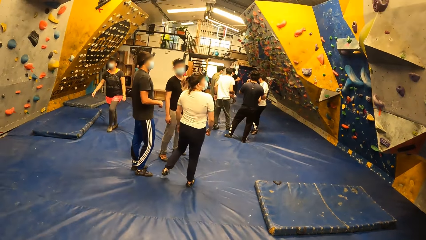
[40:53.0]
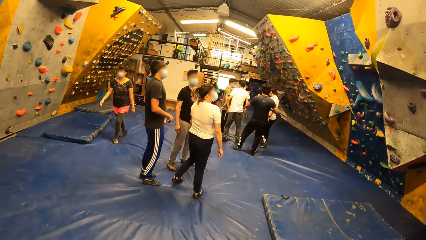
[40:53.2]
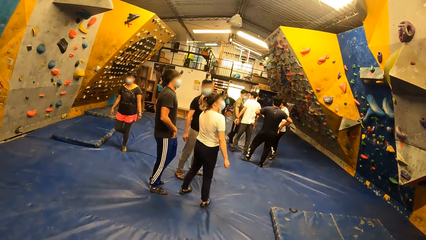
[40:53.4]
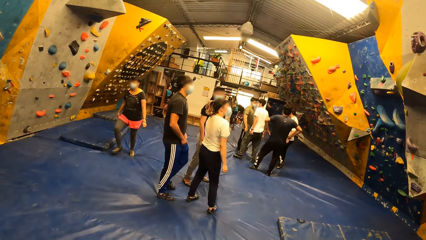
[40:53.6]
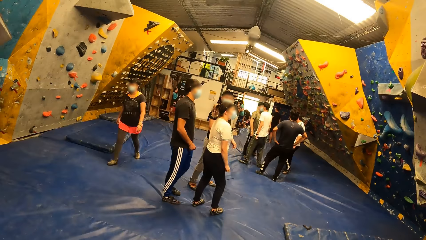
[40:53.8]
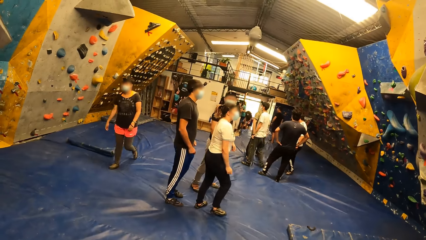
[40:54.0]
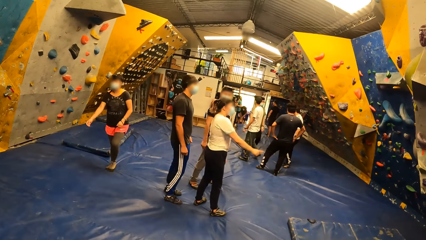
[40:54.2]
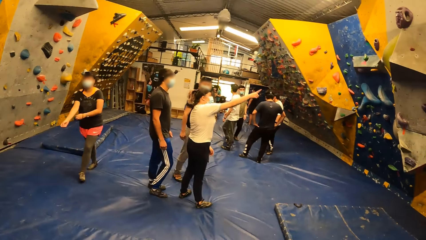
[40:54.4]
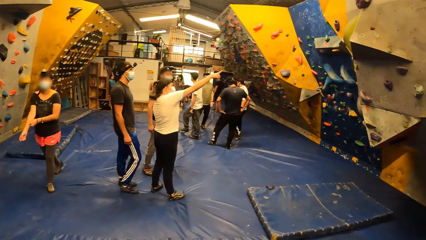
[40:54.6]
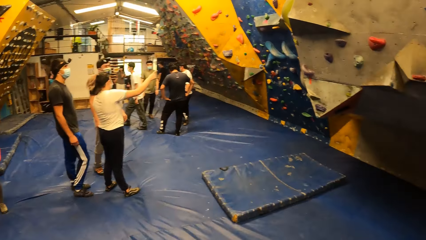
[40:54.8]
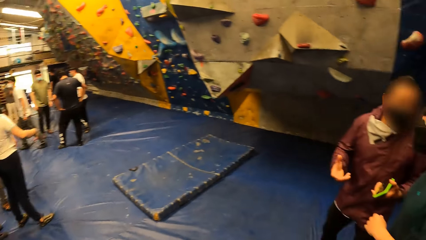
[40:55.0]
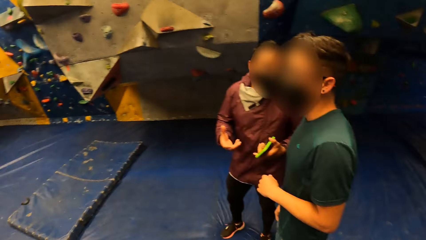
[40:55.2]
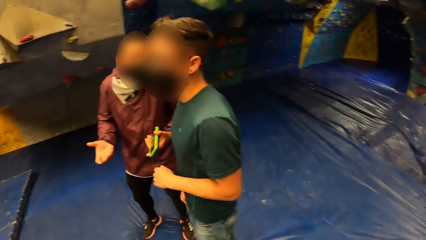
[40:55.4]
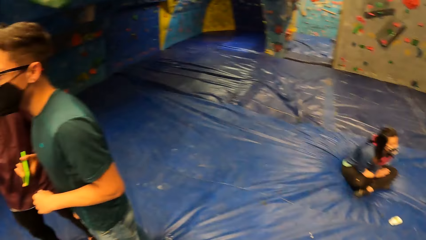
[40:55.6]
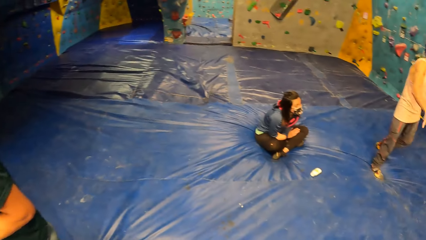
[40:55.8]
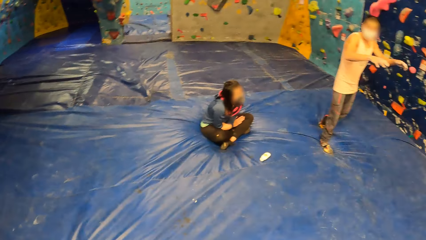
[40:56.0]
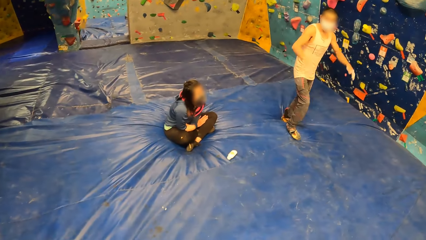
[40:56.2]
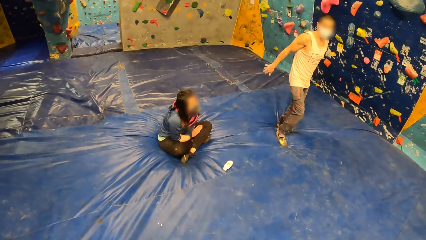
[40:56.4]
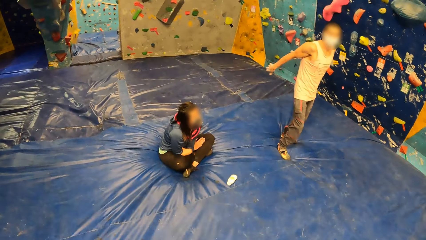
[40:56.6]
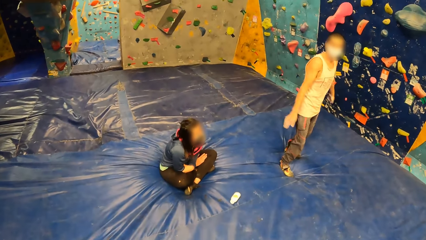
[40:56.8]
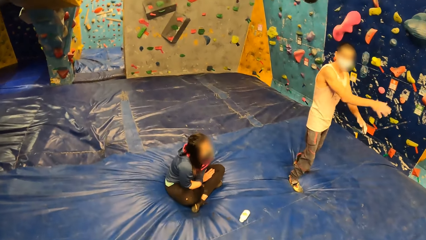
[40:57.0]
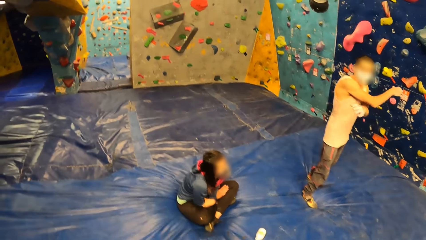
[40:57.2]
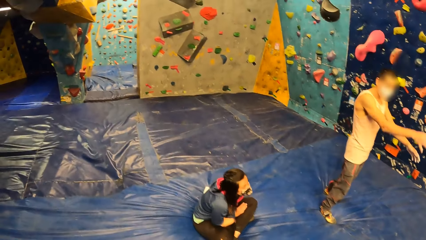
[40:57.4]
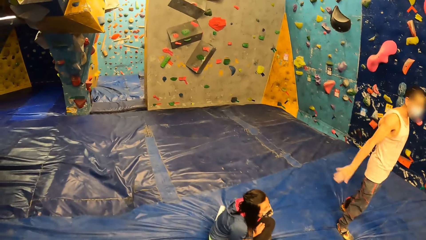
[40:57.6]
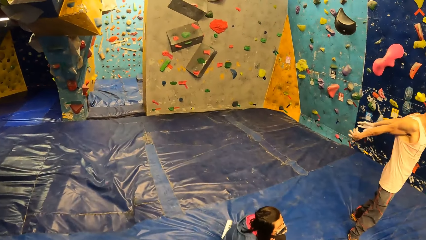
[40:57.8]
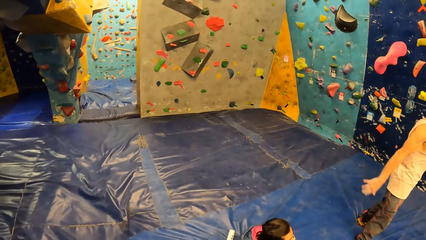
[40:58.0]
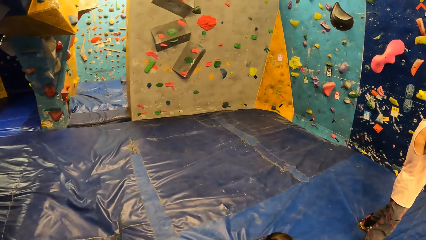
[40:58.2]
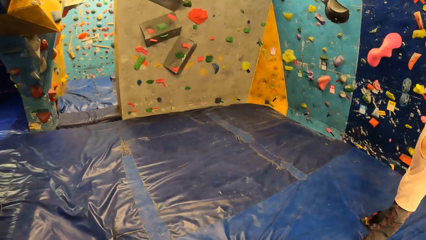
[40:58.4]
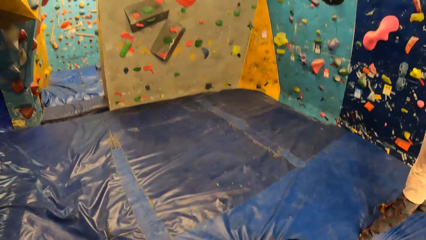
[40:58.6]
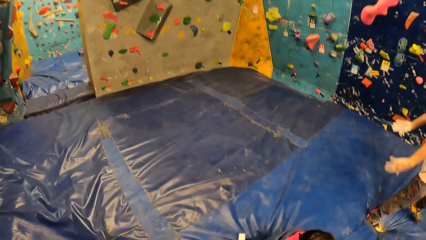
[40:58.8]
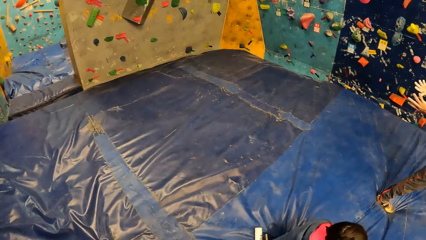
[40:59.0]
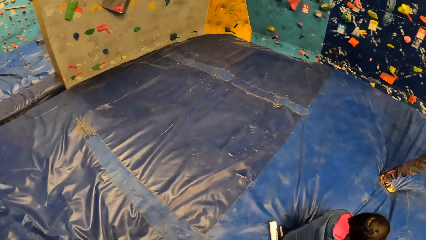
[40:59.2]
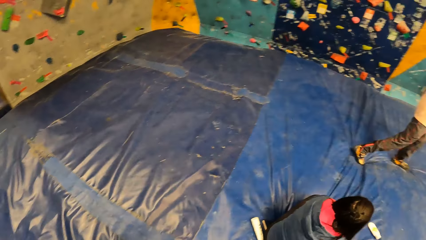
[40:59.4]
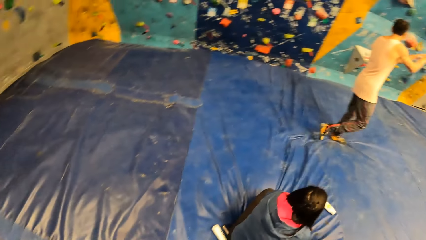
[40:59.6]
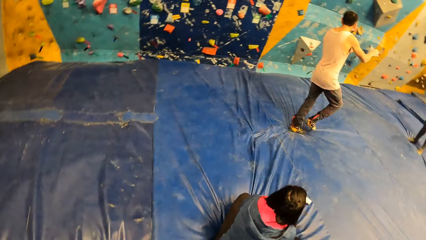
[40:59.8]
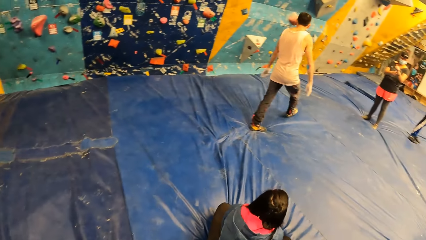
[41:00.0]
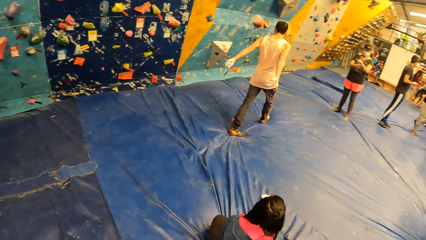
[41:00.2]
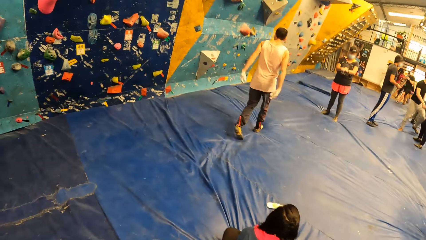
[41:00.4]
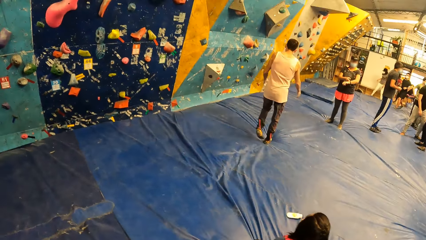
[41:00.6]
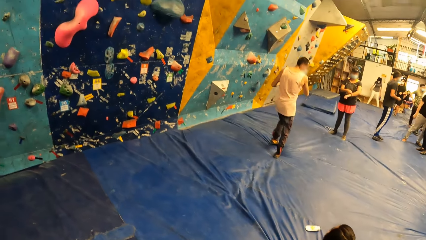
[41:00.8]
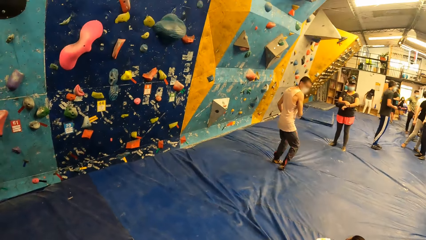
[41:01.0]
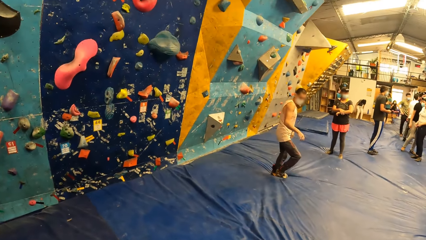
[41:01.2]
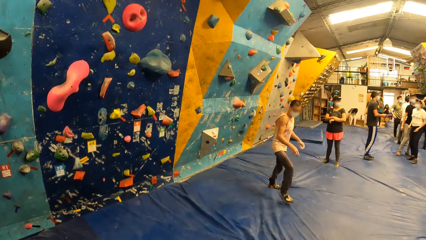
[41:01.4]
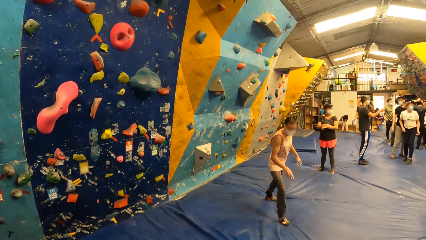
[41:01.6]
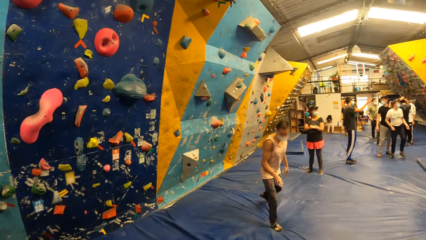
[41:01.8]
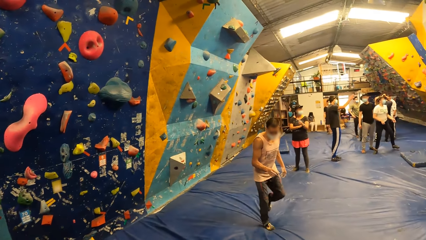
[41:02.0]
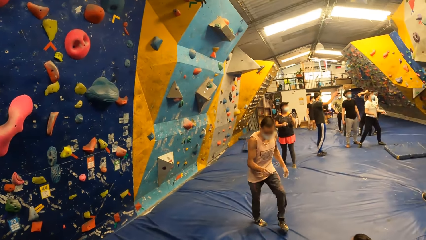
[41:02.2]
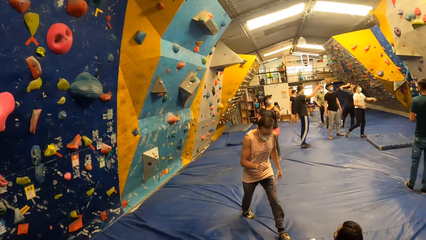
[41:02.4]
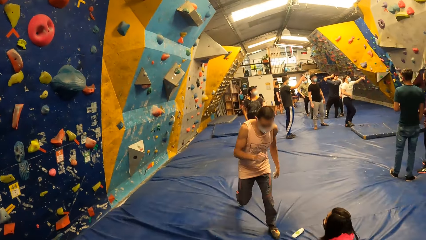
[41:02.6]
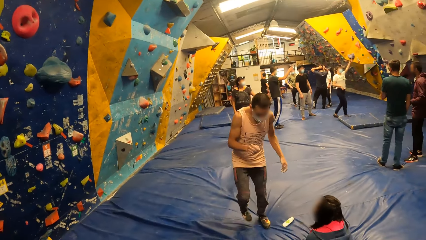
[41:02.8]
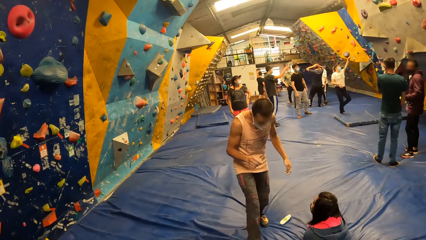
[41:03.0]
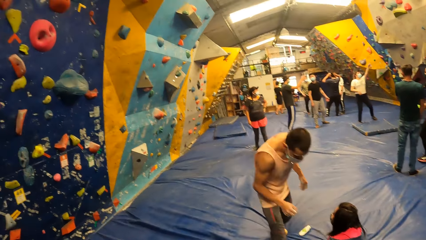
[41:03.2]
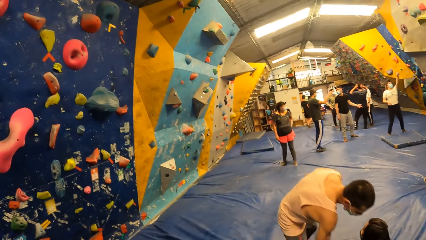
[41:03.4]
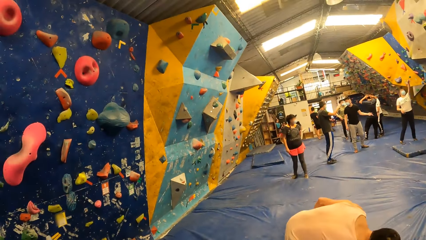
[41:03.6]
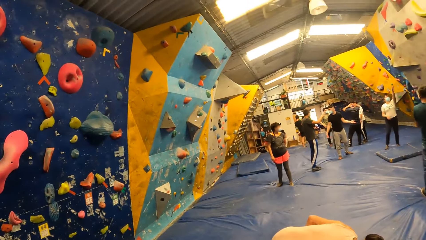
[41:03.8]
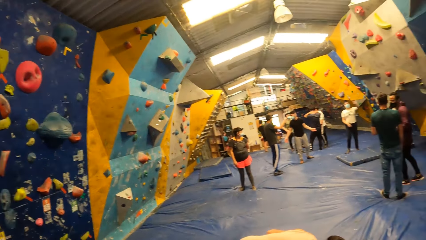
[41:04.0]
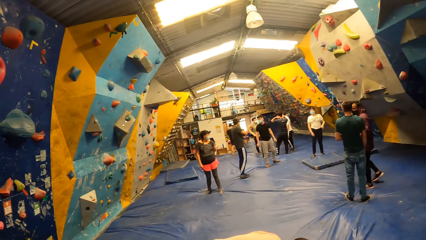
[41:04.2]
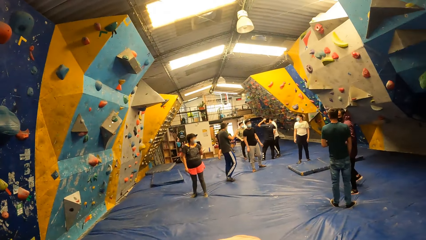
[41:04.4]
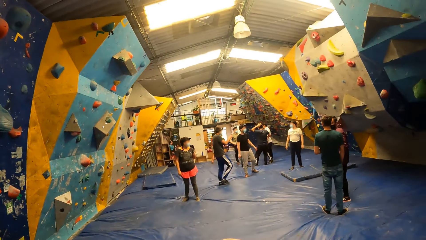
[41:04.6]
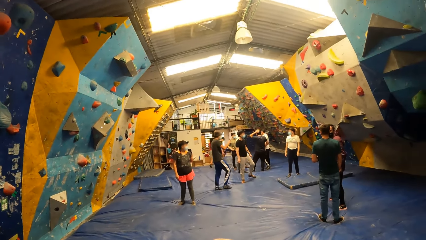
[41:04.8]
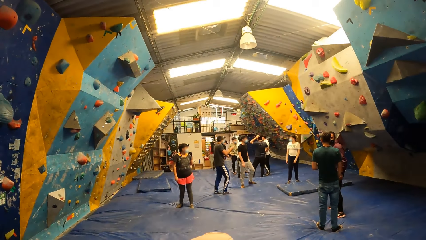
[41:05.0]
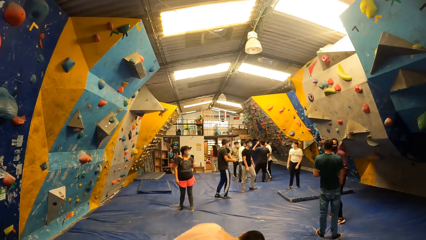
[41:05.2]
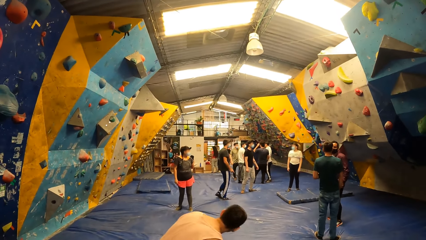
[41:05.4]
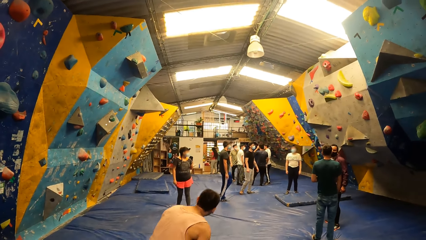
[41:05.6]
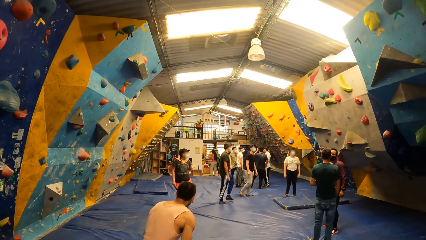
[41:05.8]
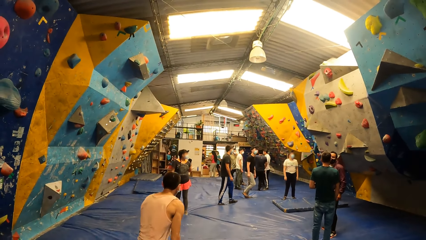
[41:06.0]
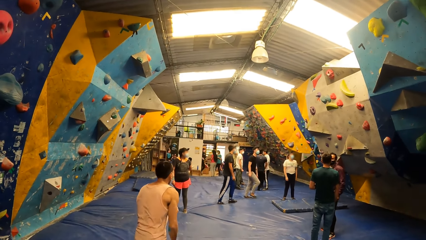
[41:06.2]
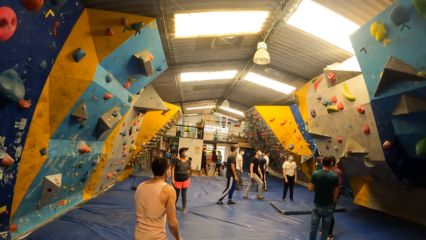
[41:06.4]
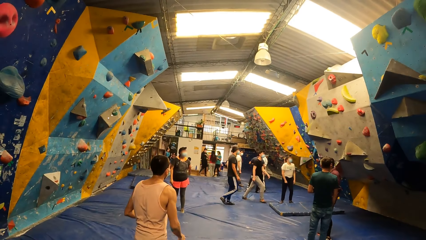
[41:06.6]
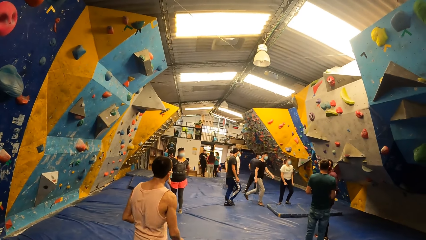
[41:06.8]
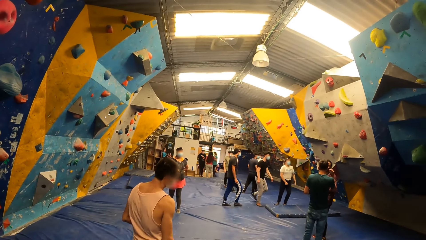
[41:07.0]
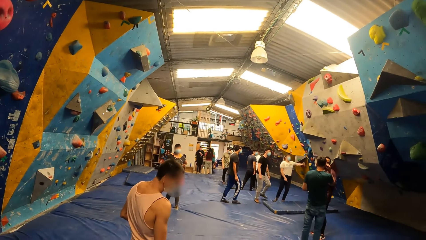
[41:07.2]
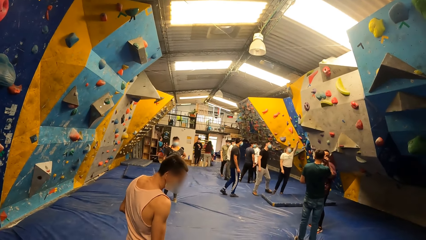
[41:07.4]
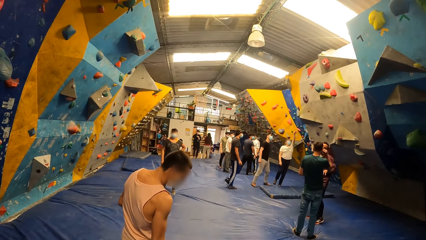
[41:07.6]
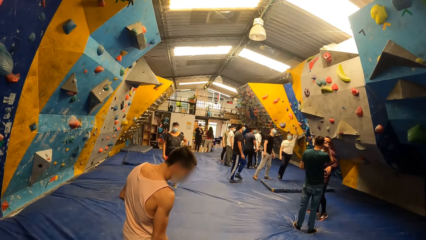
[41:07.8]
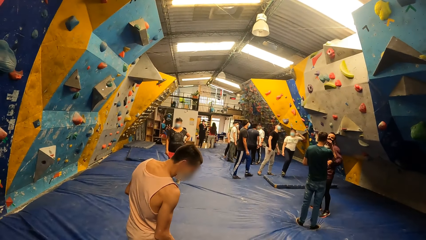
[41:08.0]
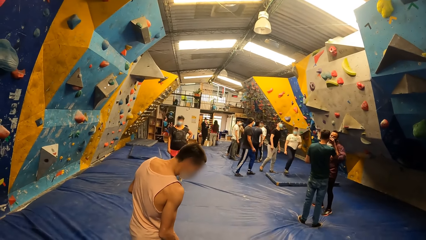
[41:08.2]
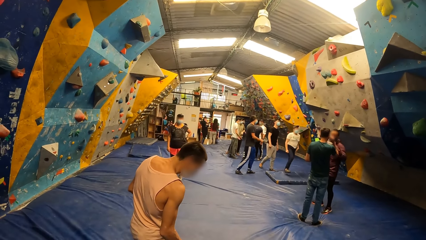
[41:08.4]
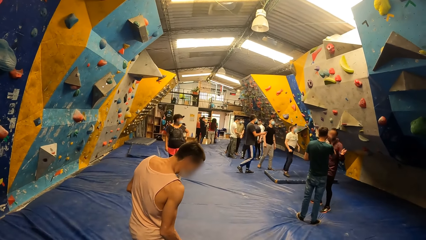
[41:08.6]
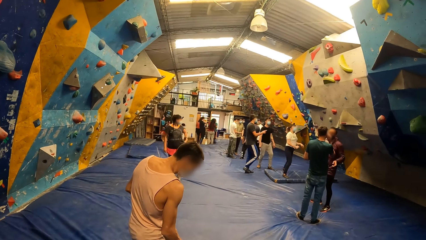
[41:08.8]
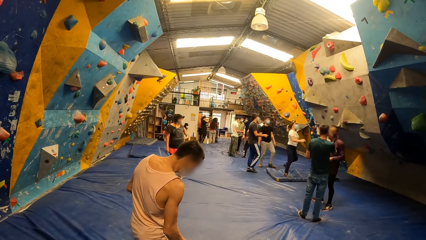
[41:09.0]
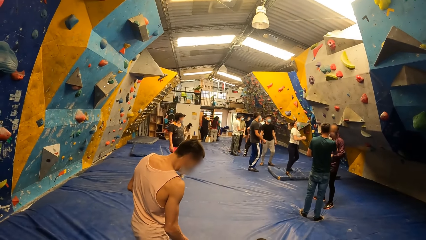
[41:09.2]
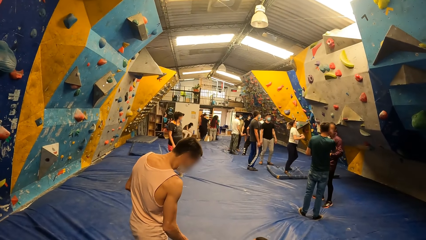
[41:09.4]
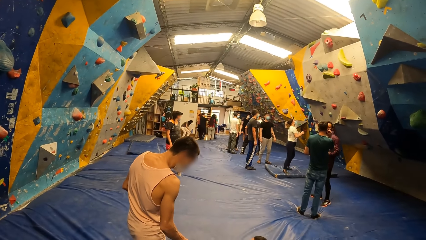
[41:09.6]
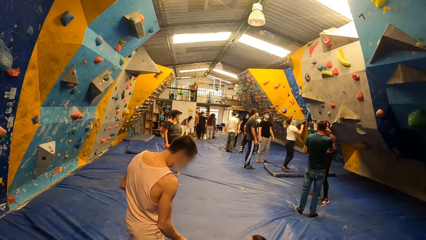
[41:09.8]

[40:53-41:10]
The camera wearer looks at the rock climbing game. They walk around. A man interacts with a woman. Another woman interacts with another man and a third man. The camera wearer looks at the rock climbing game.
